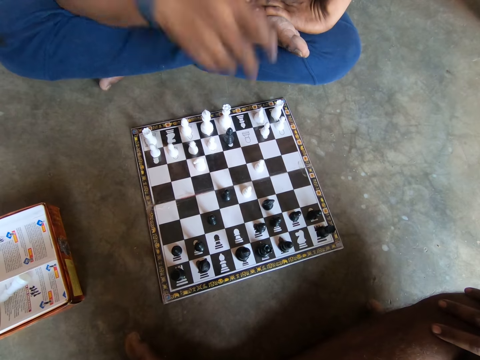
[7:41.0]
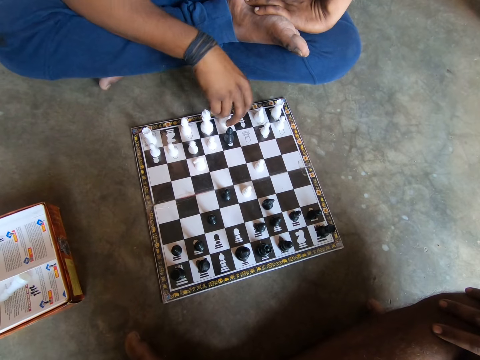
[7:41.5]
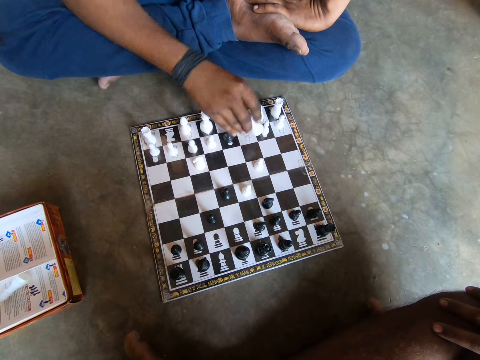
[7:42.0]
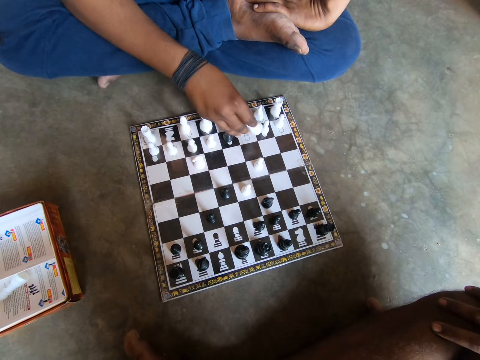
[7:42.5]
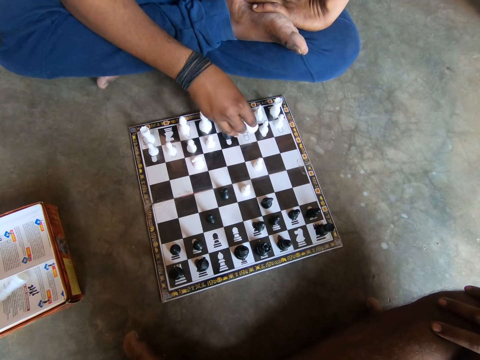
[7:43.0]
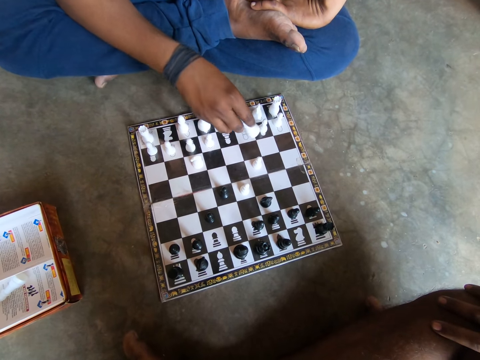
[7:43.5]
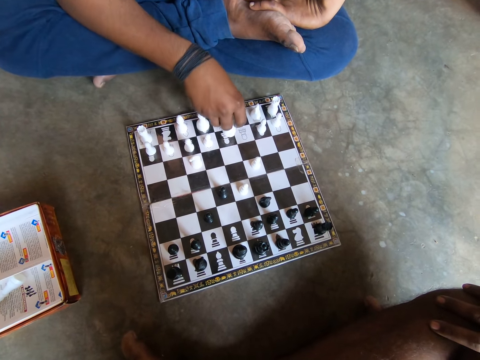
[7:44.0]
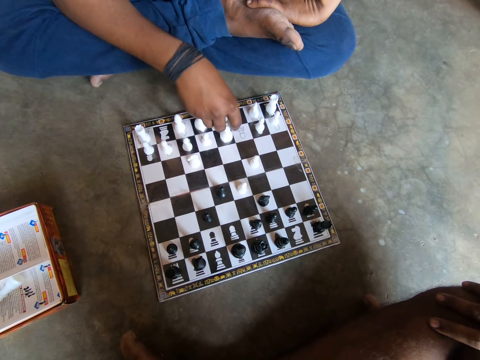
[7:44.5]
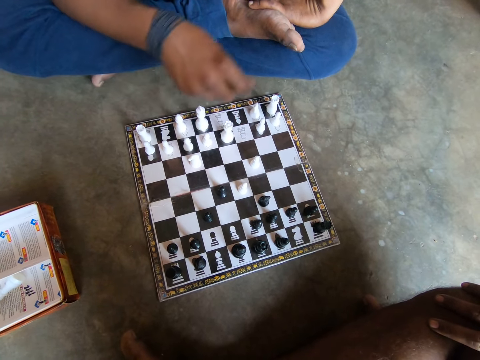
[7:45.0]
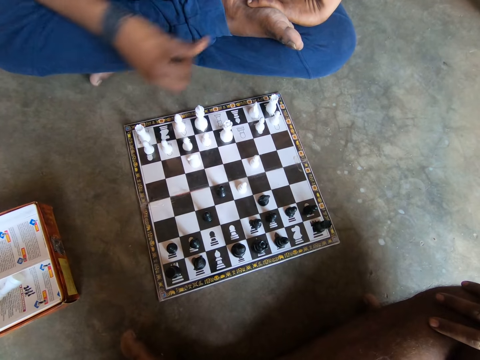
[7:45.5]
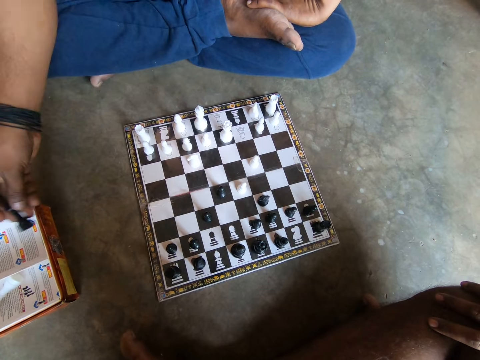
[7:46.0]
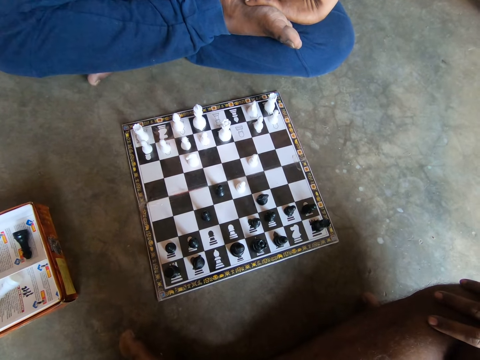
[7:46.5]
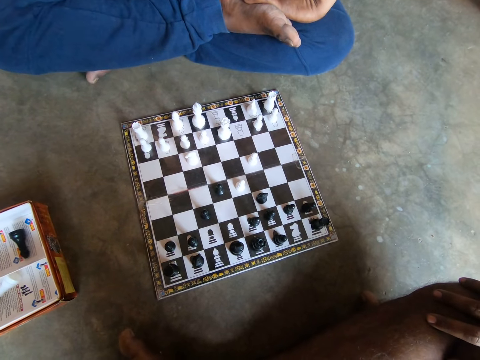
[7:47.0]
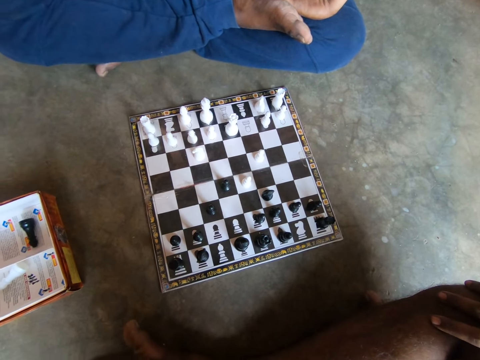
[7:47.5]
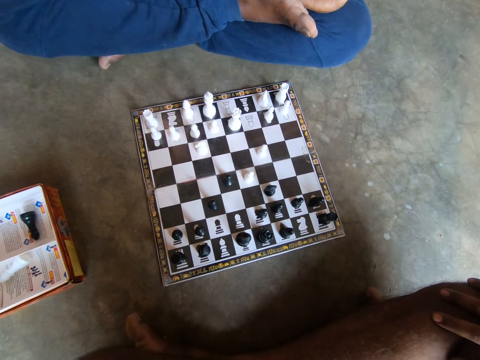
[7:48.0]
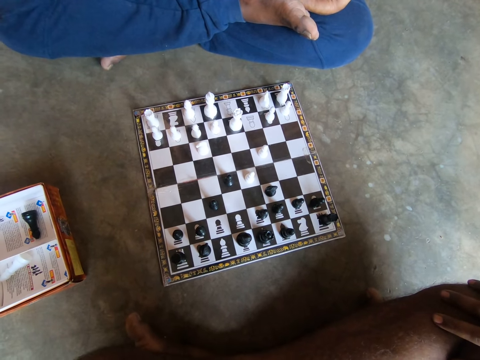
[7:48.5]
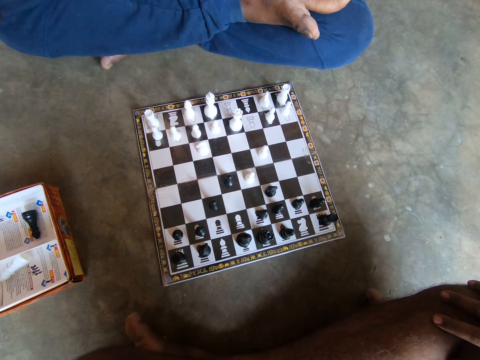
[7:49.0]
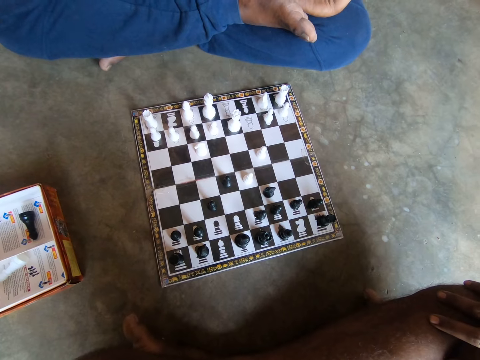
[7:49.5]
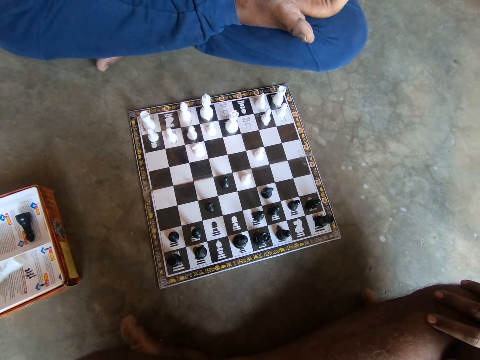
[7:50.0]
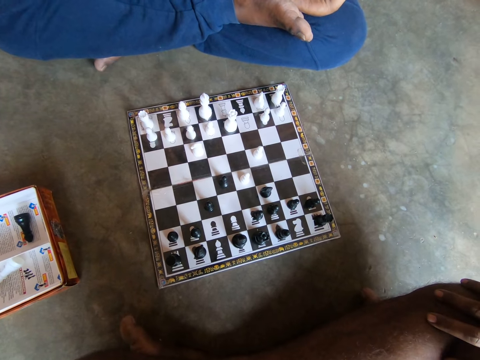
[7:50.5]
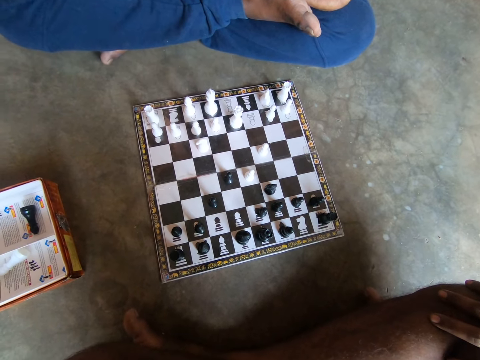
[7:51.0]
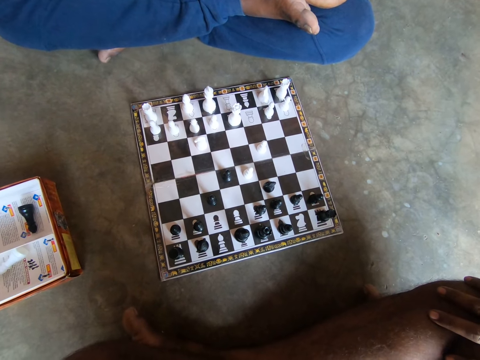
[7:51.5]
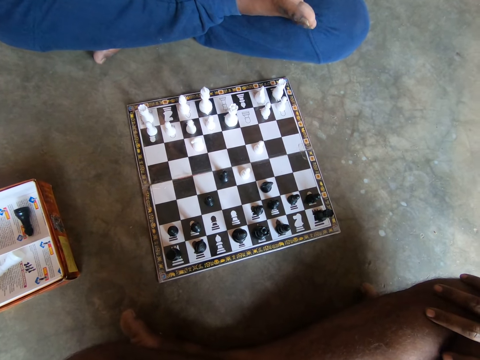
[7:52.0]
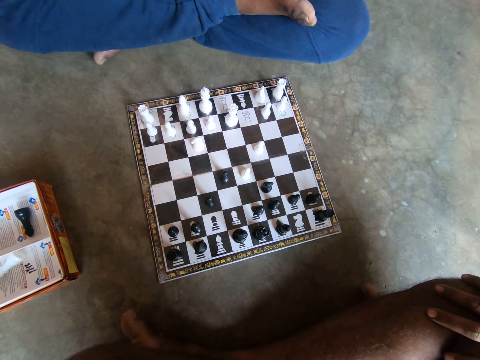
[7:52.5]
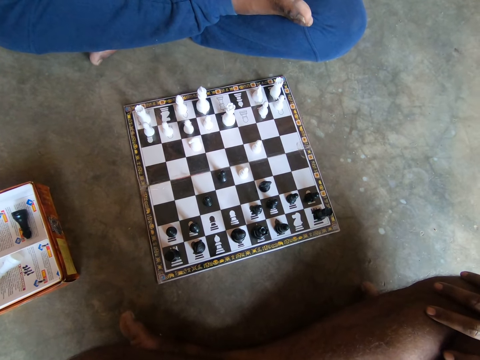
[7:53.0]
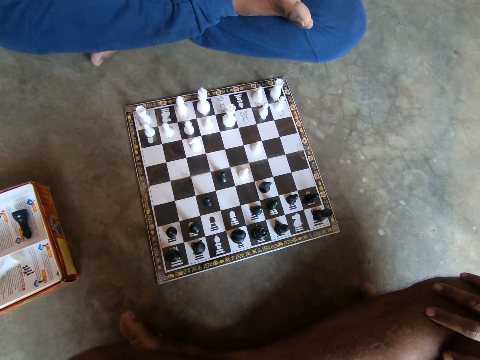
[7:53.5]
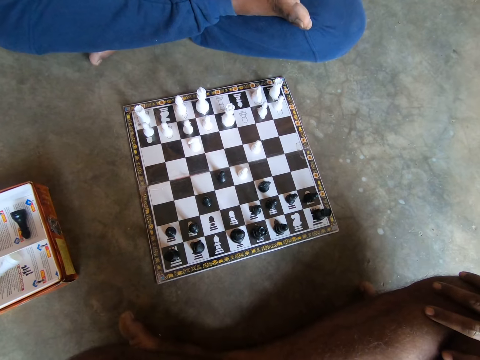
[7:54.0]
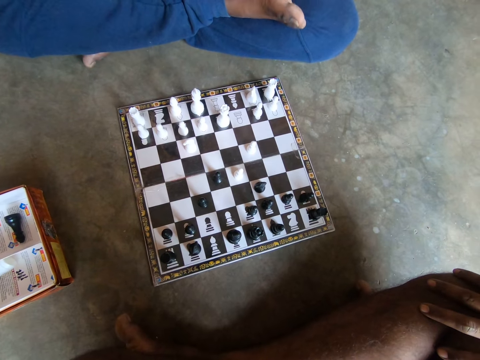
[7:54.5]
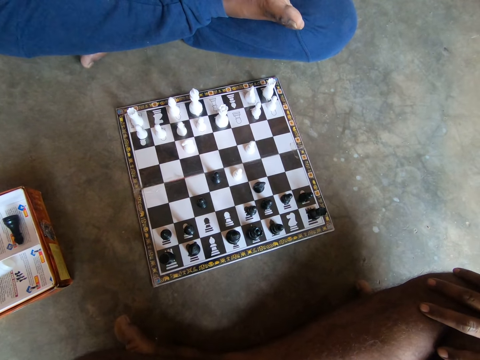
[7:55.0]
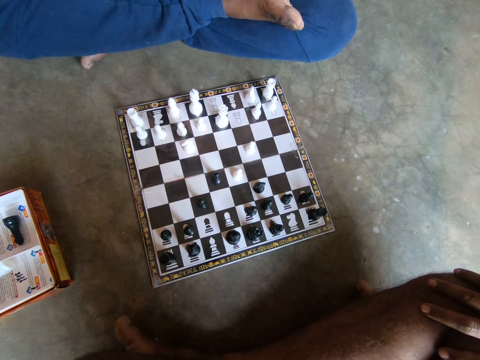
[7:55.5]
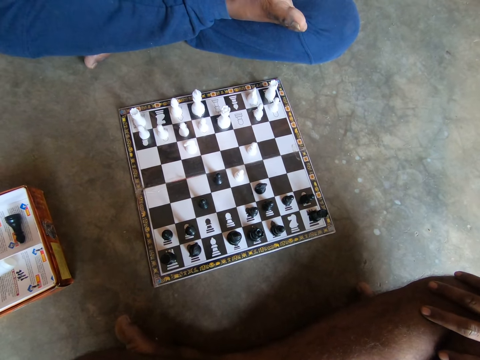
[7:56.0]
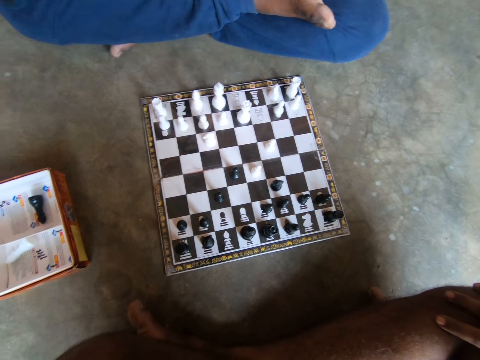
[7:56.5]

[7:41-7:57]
The man picks up a white chess piece with his right hand. The man holds the chess piece. The man swaps a black chess piece for a white chess piece on the chessboard with his right hand. The man moves the chess piece, puts the chess piece on the chessboard and moves his hand. The man throws the black chess piece in the carton on the floor. The man lifts his hand. The camera wearer looks at the chessboard.

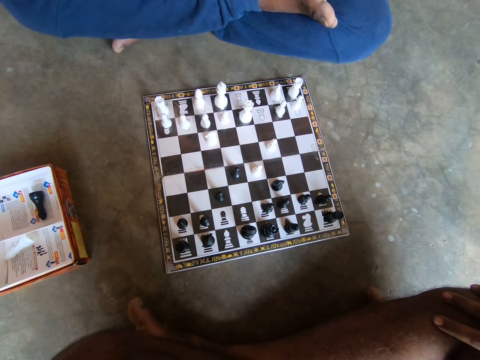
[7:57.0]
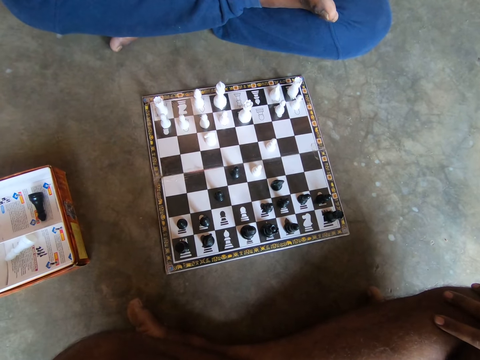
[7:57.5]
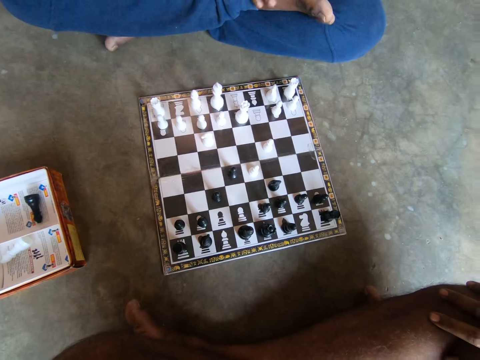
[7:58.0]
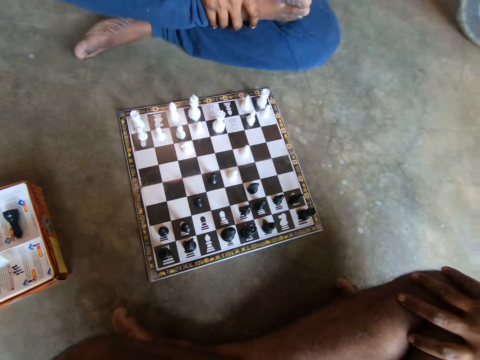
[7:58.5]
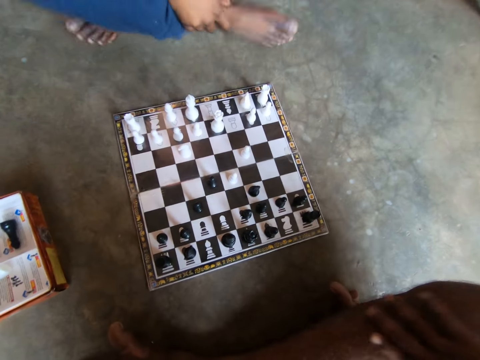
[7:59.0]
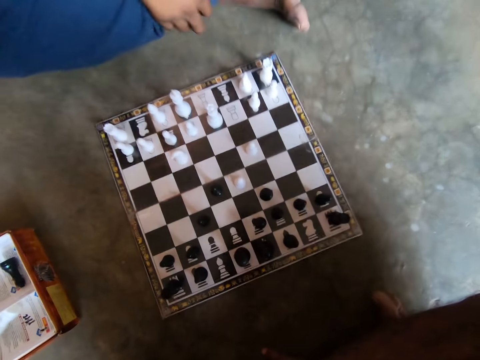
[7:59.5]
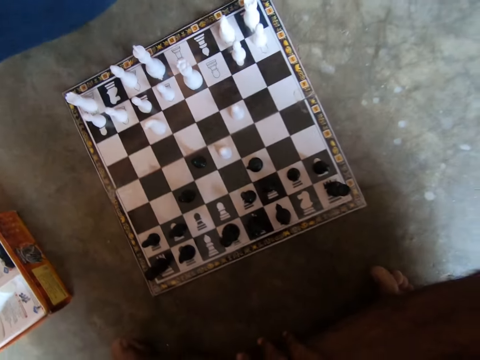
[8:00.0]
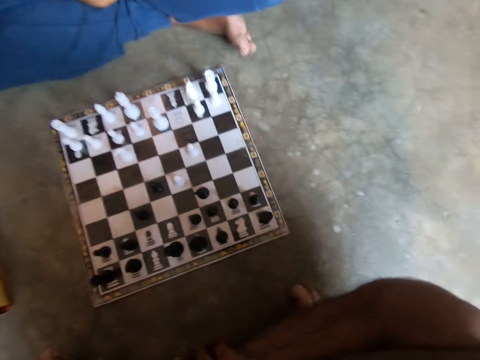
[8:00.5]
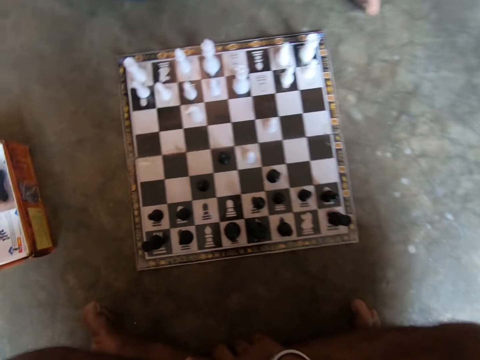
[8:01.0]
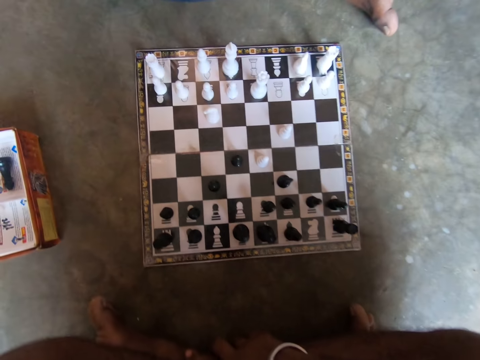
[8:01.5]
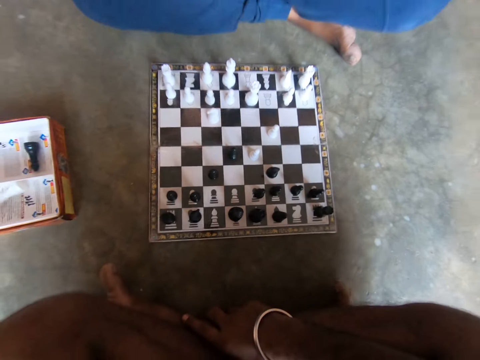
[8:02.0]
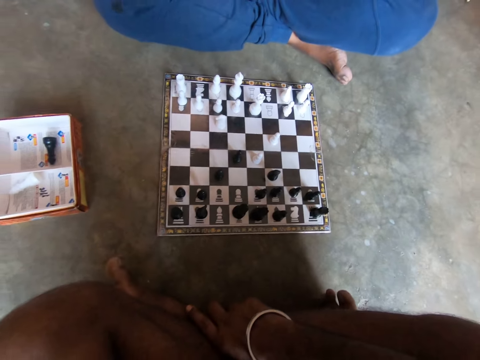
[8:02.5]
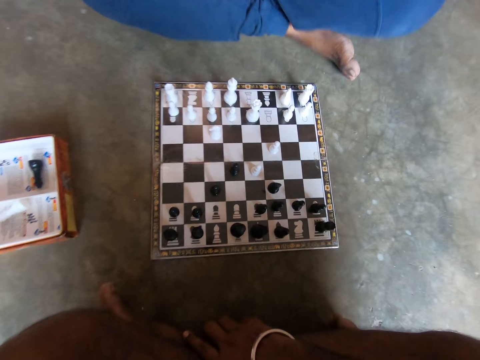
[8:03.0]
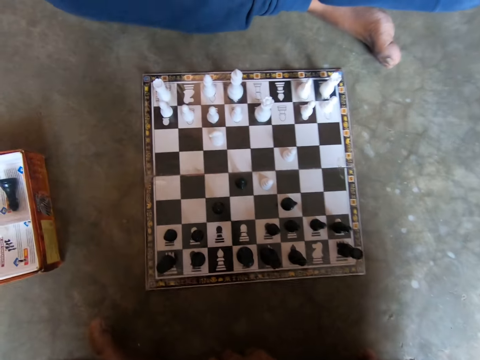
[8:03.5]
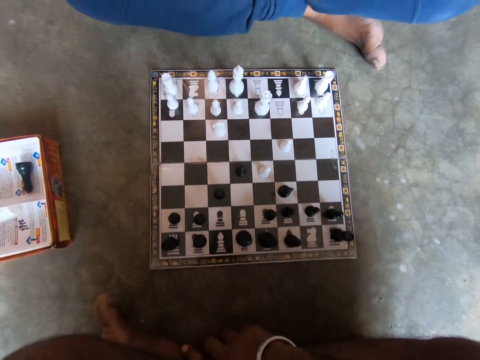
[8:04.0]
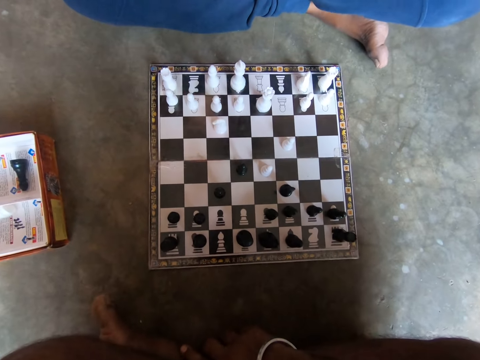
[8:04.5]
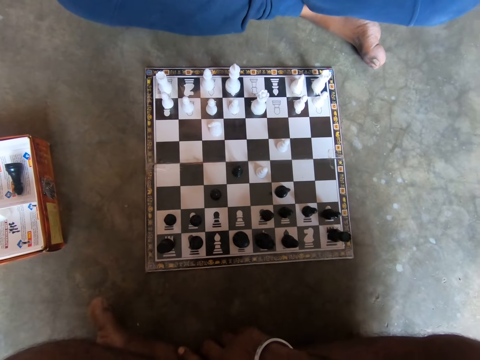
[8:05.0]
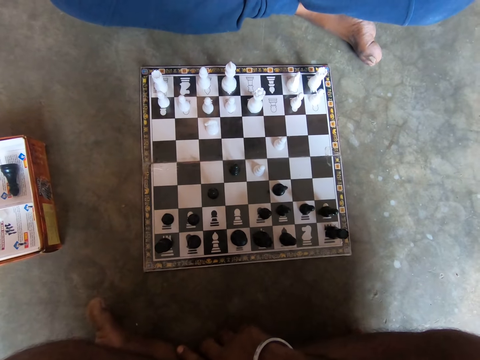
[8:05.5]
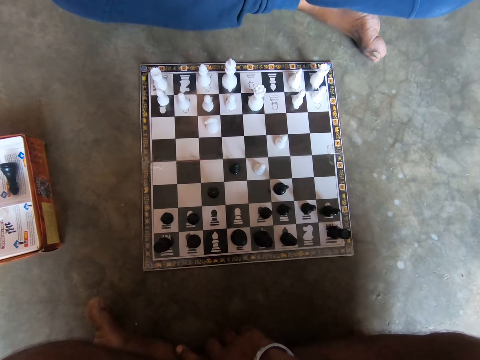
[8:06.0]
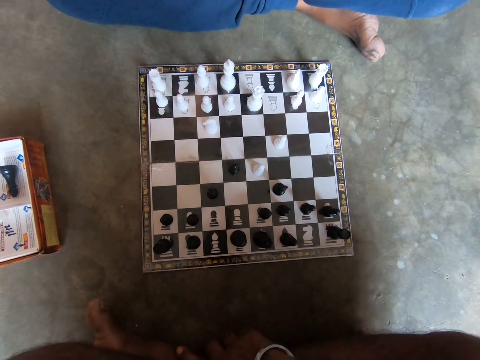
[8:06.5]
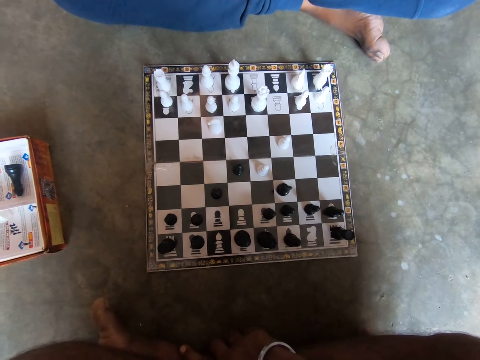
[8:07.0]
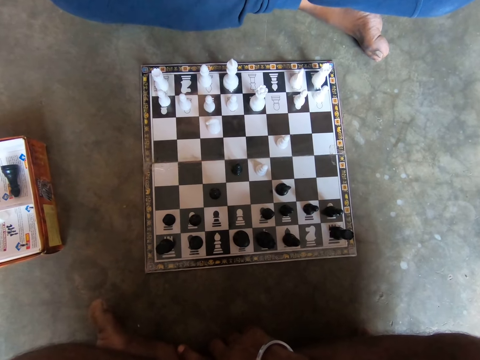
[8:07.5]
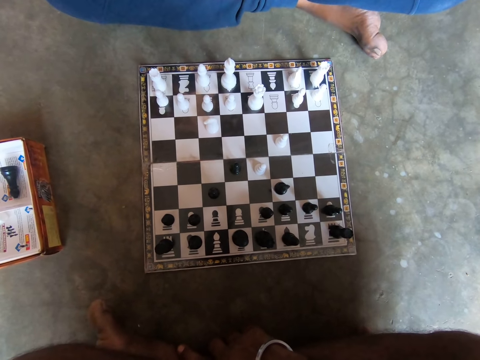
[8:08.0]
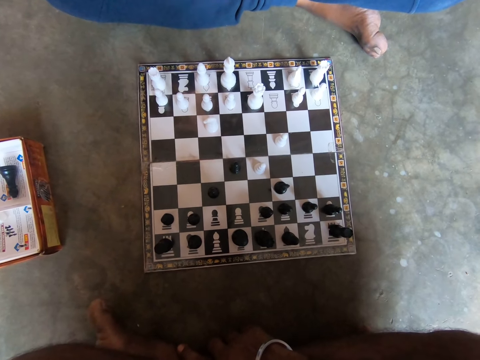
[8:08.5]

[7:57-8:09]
The man adjusts his sitting position on the floor. The man moves his leg. The camera wearer looks at the chessboard.
